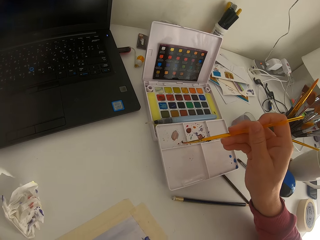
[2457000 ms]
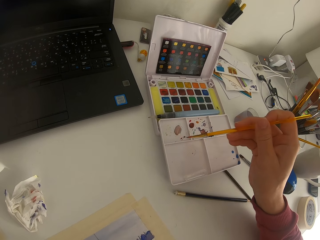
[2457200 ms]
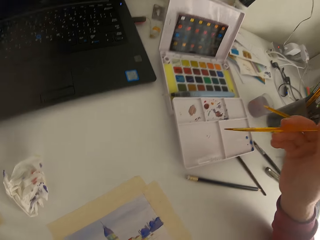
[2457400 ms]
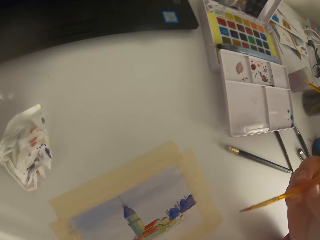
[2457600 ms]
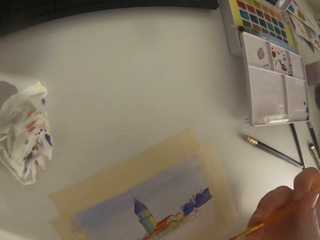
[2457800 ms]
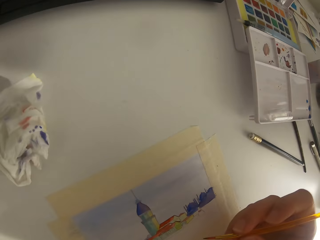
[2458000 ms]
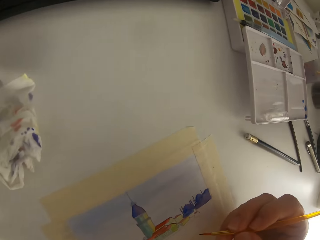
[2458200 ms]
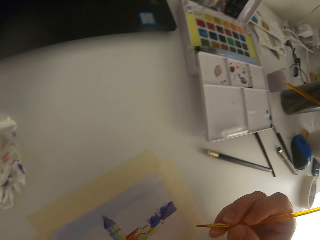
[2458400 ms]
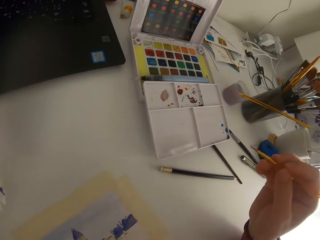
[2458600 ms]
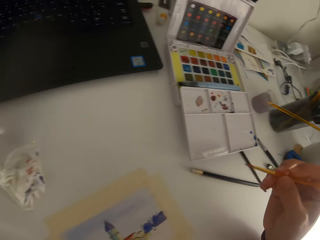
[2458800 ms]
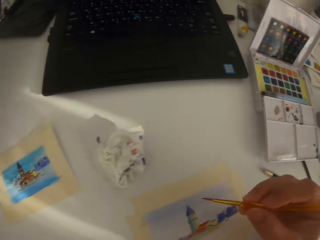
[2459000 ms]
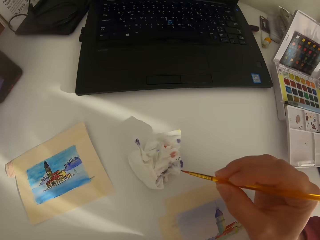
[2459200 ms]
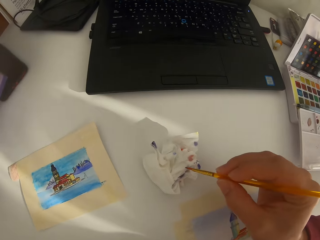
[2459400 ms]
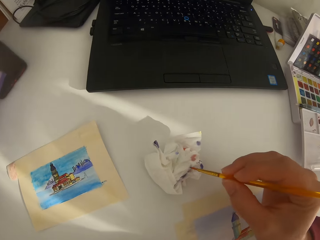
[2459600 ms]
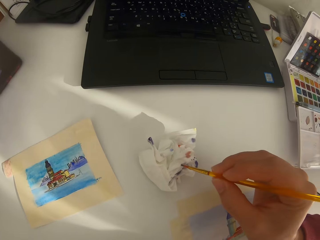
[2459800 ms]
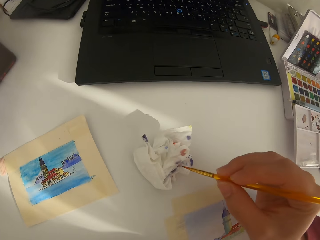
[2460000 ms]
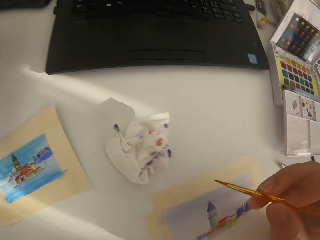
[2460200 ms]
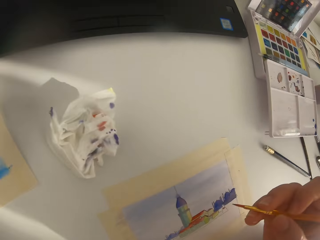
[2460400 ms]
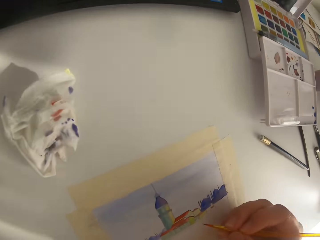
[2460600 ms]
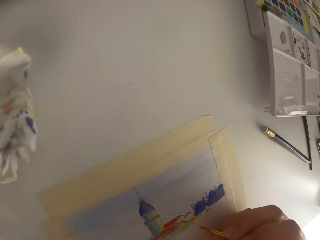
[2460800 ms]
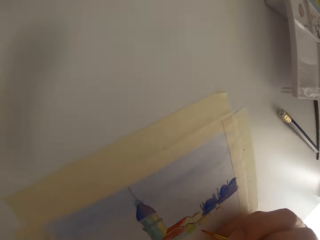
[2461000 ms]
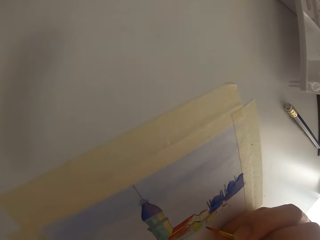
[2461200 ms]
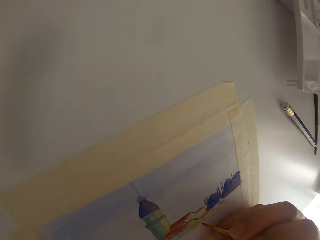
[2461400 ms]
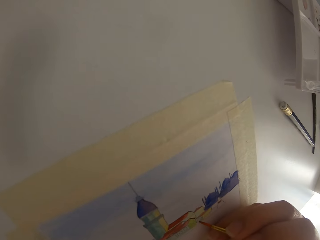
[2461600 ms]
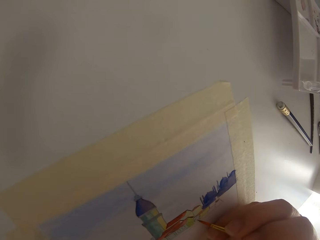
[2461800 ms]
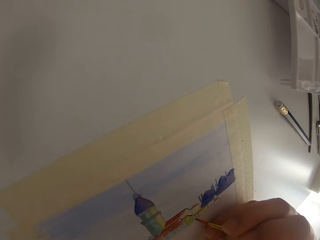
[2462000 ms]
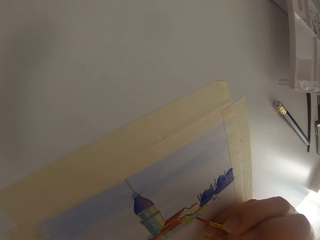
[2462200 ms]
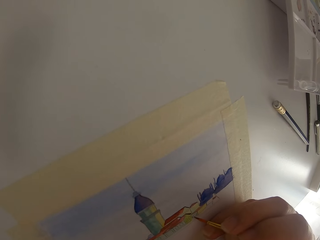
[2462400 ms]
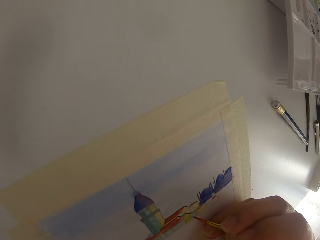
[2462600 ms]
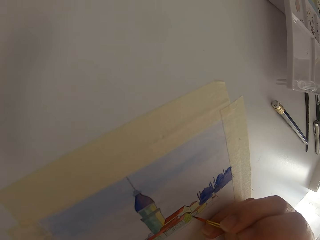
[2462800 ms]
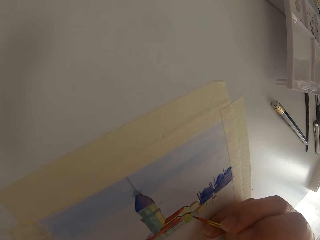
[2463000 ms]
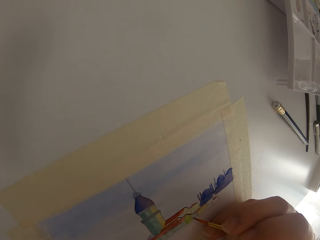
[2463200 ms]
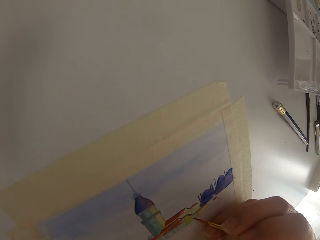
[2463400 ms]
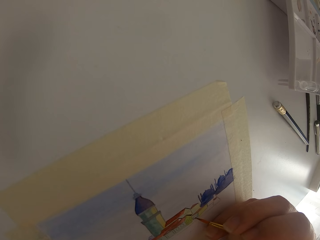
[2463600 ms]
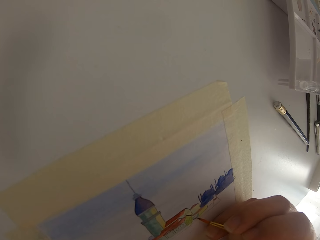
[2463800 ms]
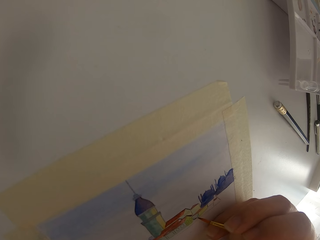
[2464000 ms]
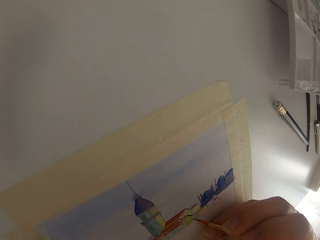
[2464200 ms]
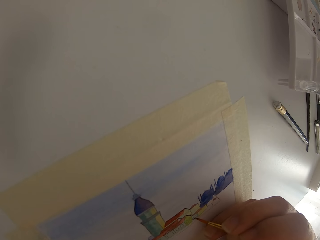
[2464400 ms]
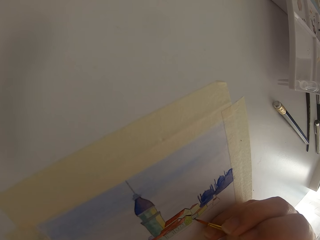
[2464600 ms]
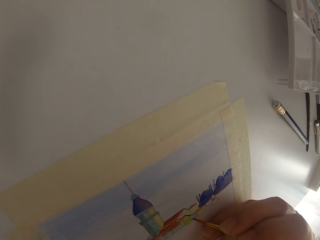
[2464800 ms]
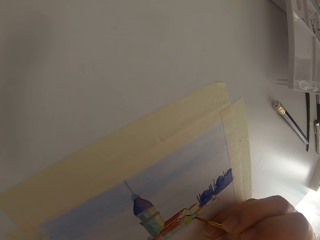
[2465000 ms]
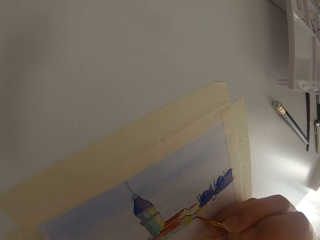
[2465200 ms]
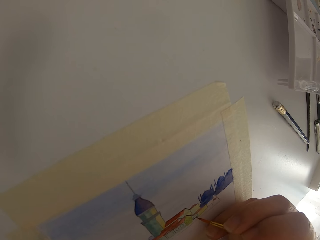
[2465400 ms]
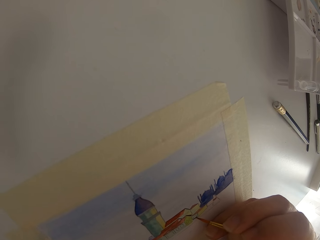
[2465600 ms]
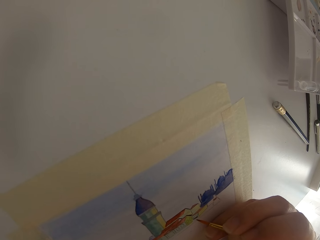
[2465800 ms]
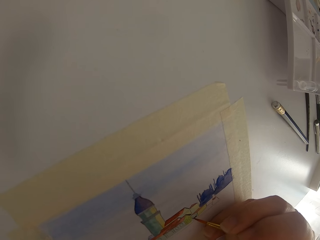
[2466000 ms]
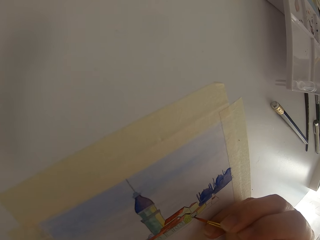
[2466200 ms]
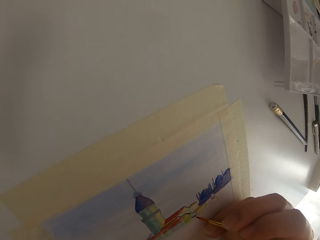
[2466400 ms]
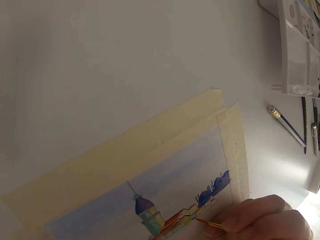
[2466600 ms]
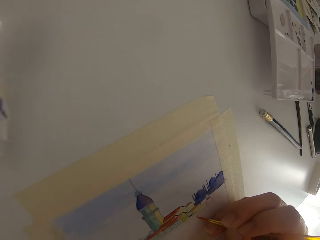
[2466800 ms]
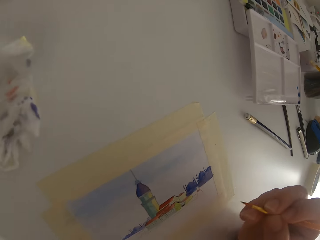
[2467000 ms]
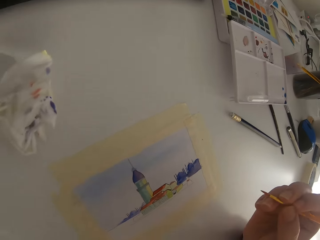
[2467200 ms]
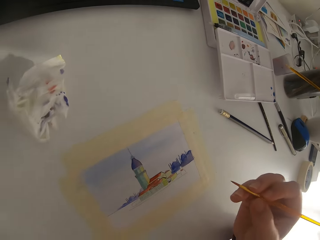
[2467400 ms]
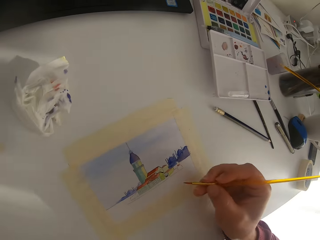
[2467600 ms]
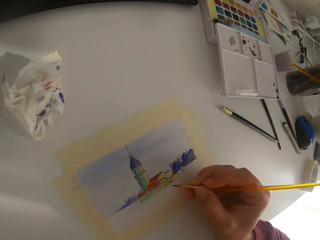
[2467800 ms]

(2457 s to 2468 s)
The camera wearer paints on the watercolor palette. They wipe the paint brush on a tissue paper.

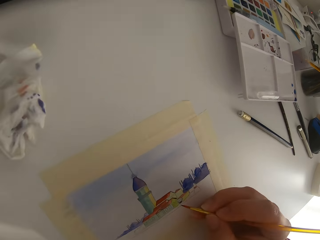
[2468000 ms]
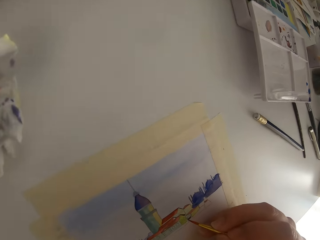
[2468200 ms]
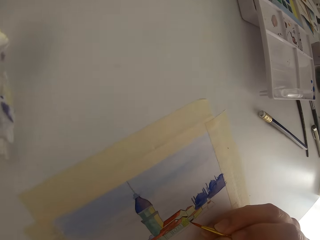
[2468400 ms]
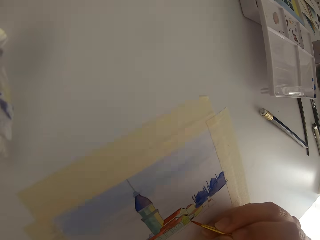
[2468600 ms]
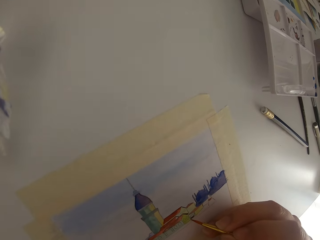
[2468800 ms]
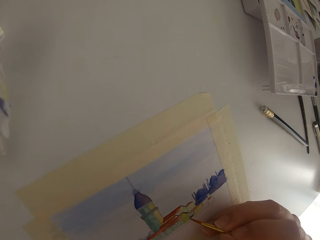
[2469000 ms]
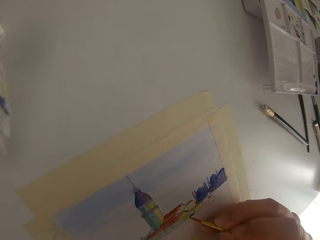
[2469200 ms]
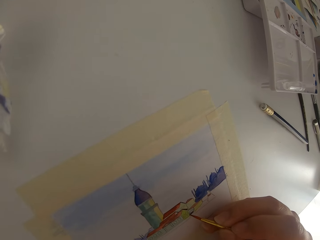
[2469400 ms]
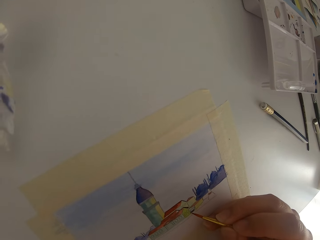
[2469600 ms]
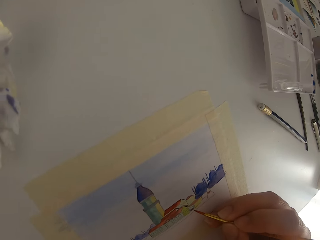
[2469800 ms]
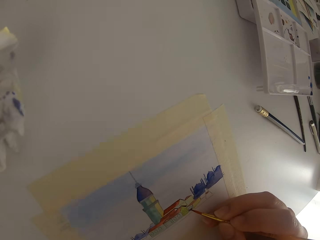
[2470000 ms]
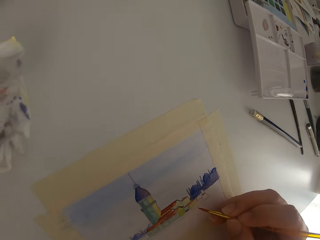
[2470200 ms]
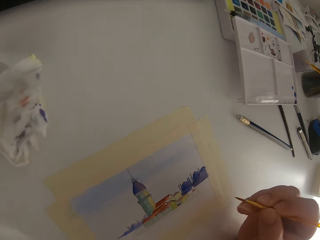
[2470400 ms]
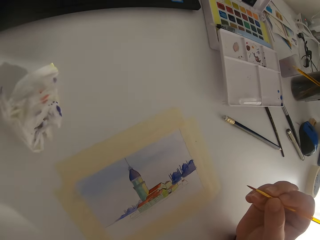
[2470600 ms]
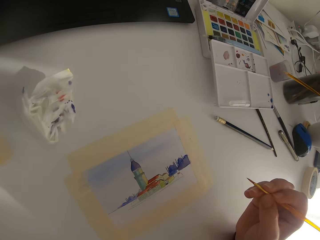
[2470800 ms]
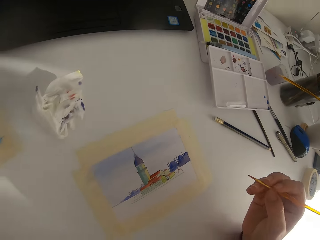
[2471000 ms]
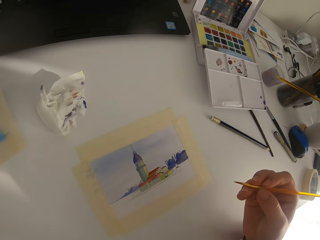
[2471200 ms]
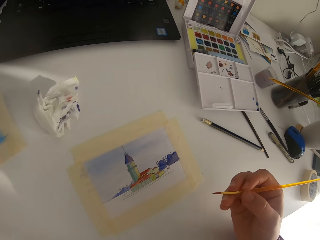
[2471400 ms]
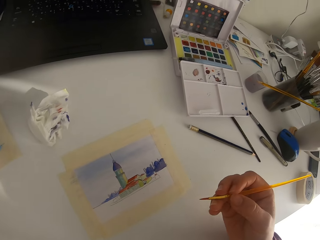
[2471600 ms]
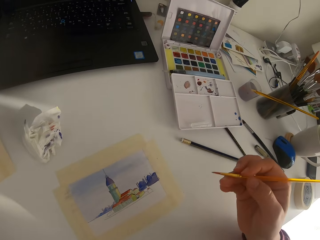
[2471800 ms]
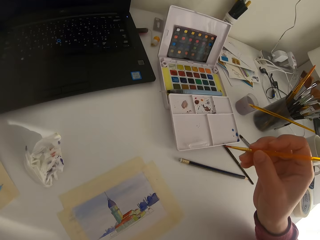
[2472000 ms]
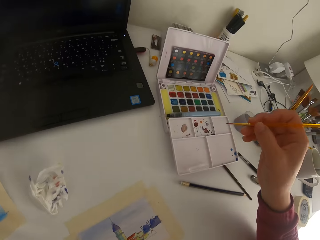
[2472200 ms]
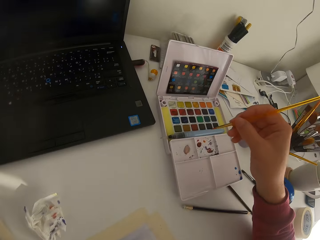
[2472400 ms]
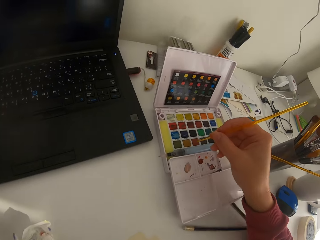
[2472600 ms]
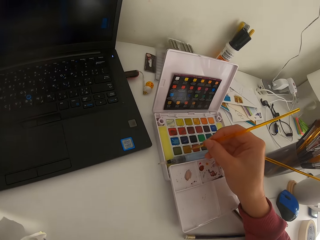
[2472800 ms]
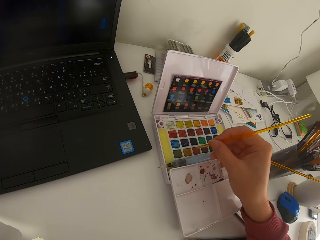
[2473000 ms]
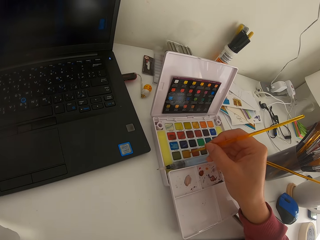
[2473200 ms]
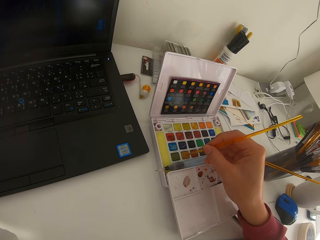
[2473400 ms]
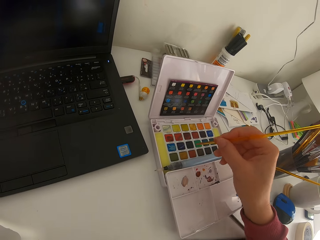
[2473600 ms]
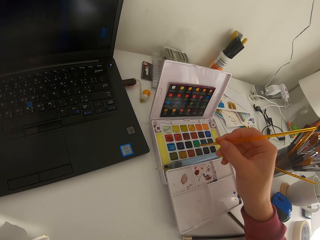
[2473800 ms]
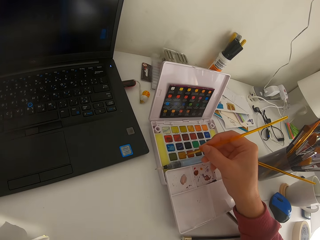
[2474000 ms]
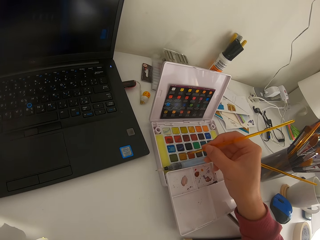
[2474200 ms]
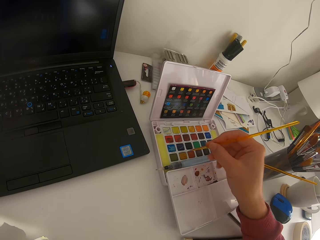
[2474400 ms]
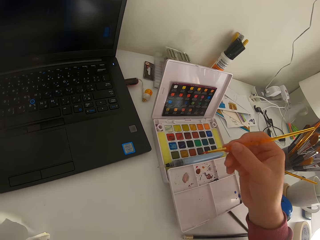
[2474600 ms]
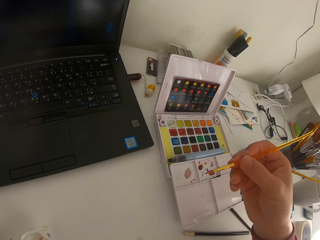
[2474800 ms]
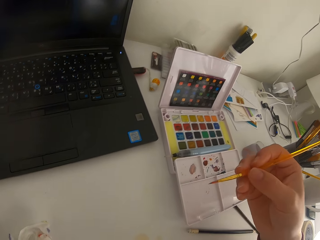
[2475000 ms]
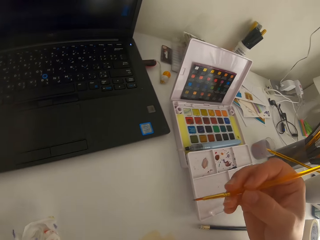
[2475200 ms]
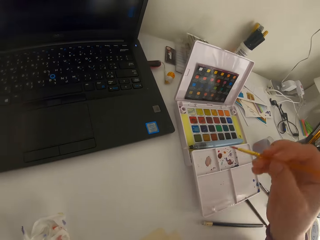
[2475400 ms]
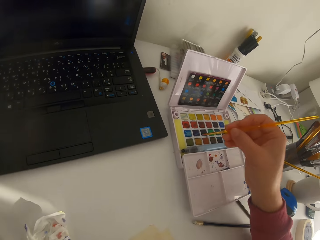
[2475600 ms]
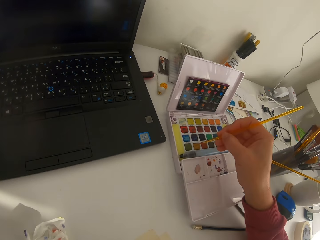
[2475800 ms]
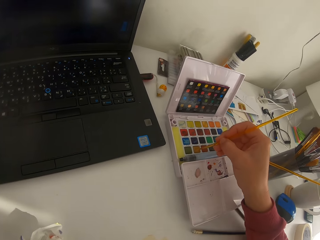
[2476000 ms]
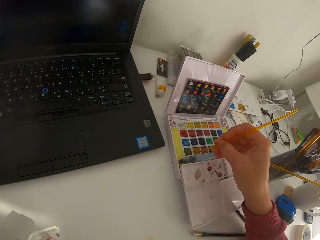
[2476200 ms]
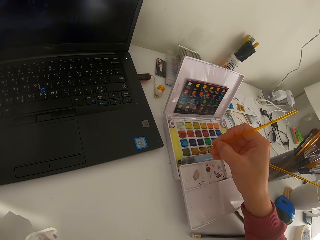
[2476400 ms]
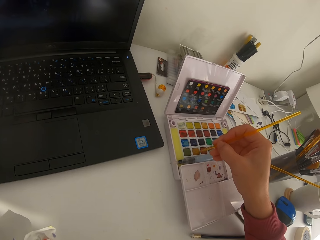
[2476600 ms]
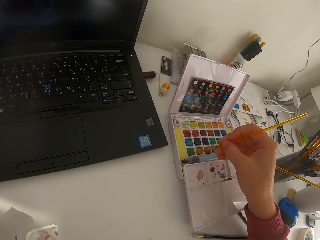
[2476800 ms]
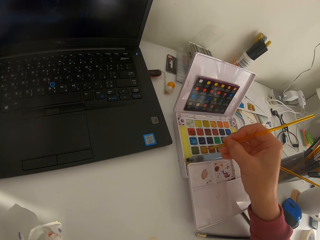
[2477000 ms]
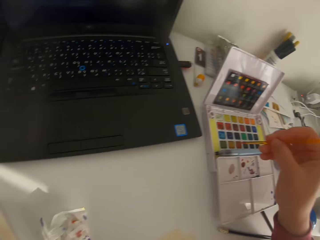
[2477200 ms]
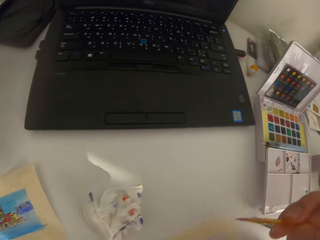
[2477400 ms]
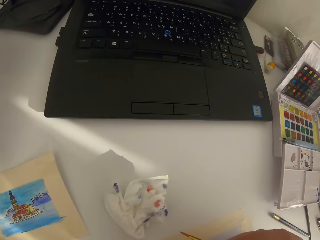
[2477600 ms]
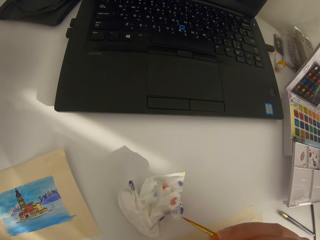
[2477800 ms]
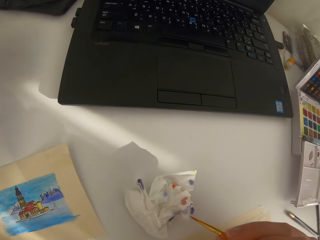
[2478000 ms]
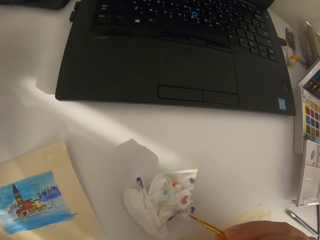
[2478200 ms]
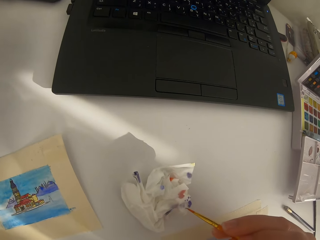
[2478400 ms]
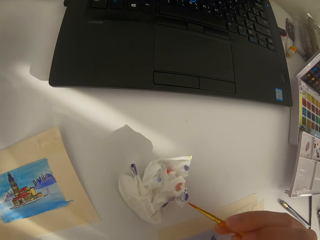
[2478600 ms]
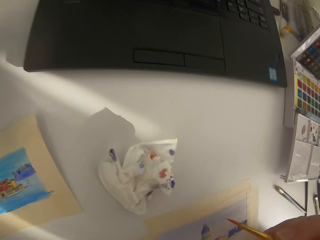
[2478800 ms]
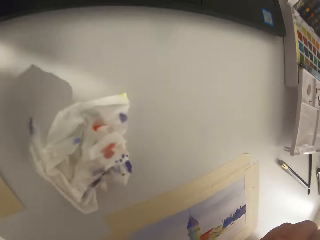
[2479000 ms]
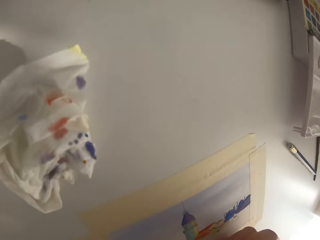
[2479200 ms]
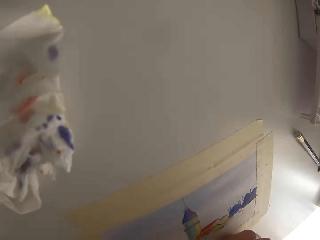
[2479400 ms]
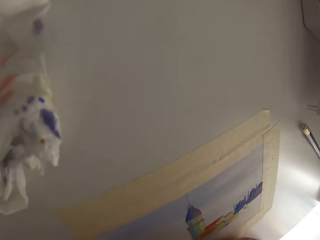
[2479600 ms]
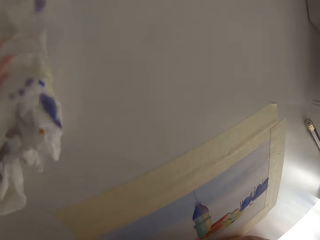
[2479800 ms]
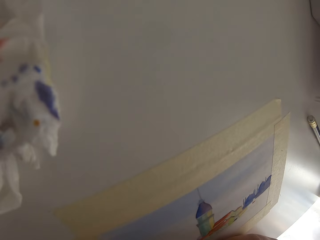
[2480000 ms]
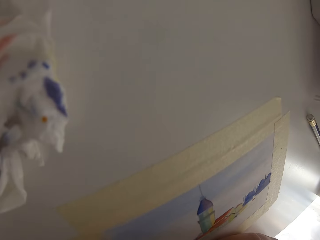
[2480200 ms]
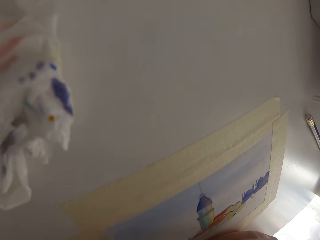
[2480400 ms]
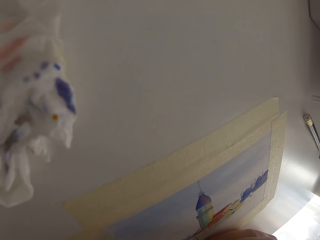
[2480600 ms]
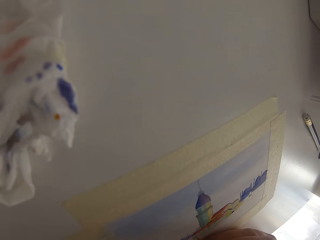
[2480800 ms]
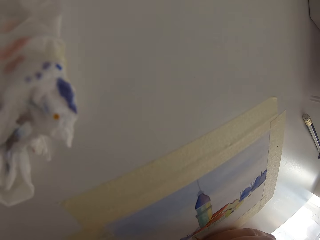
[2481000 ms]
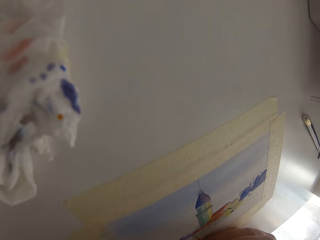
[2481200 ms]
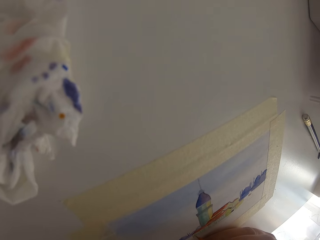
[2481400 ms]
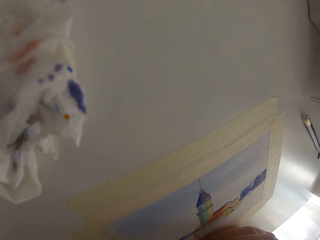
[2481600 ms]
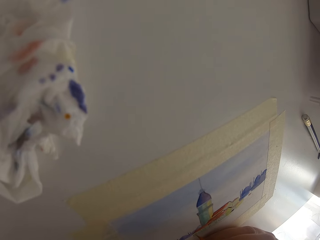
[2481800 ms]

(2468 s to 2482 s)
The camera wearer paints on the paper. They pause to paint. They dip the paint brush in solid watercolor. They wipe the paint brush on a tissue paper.
